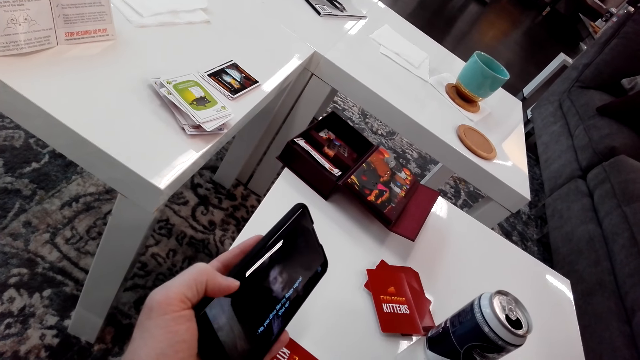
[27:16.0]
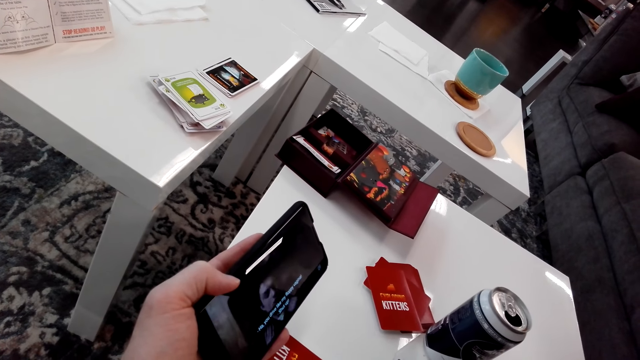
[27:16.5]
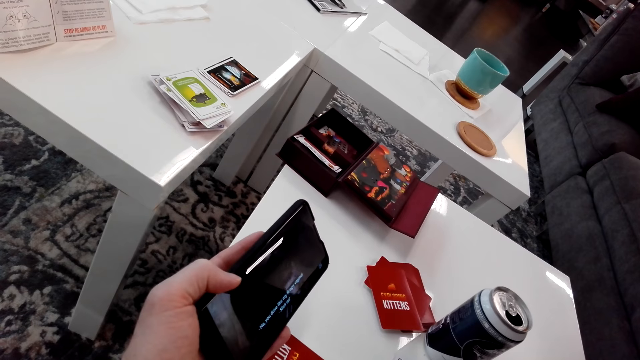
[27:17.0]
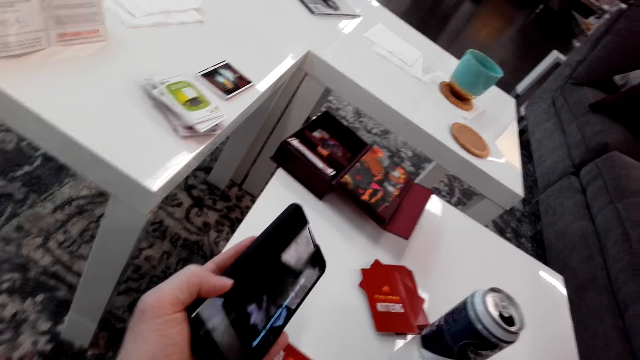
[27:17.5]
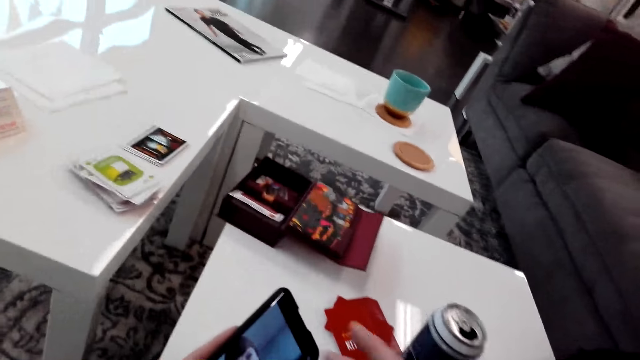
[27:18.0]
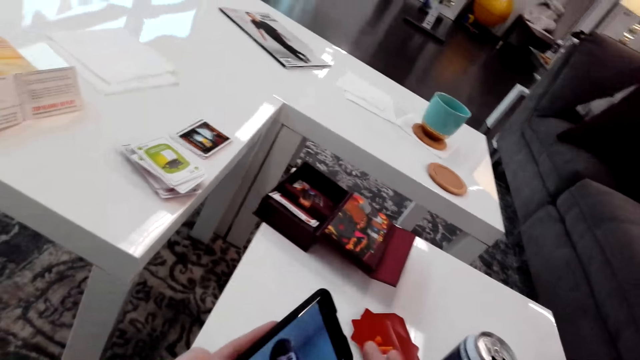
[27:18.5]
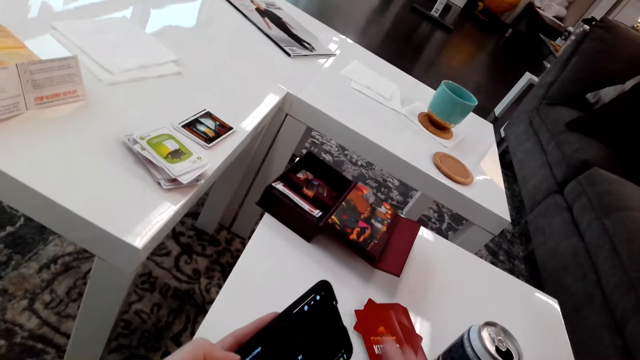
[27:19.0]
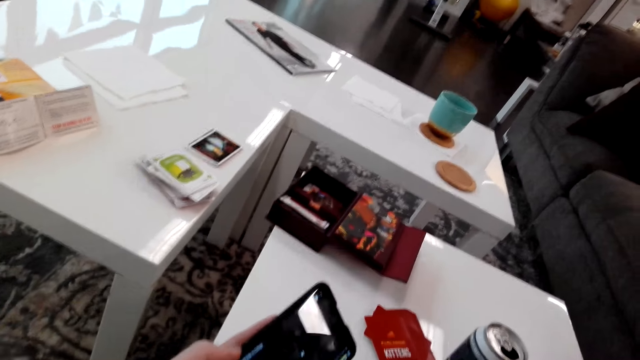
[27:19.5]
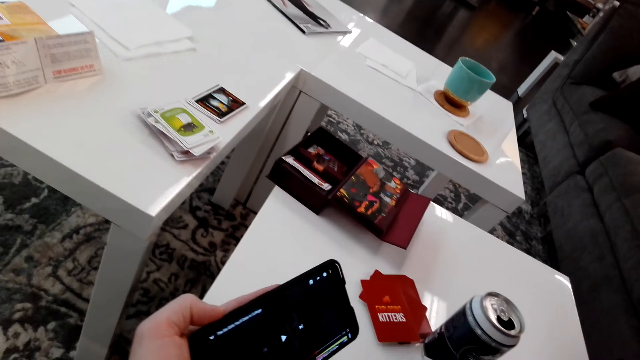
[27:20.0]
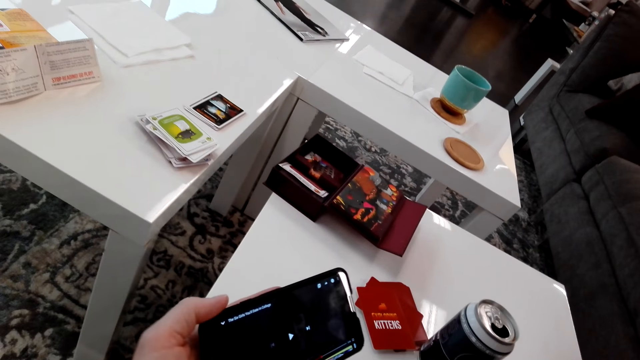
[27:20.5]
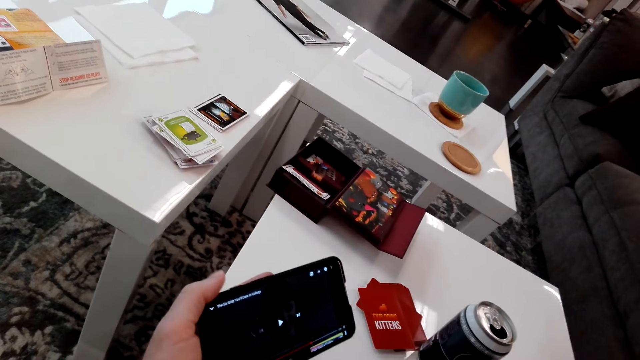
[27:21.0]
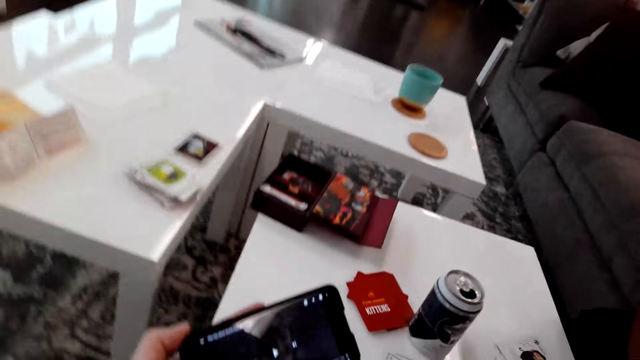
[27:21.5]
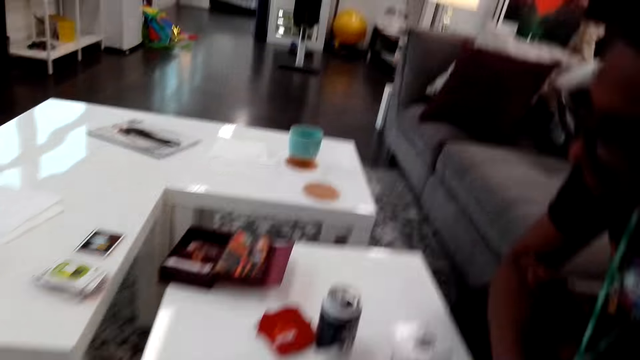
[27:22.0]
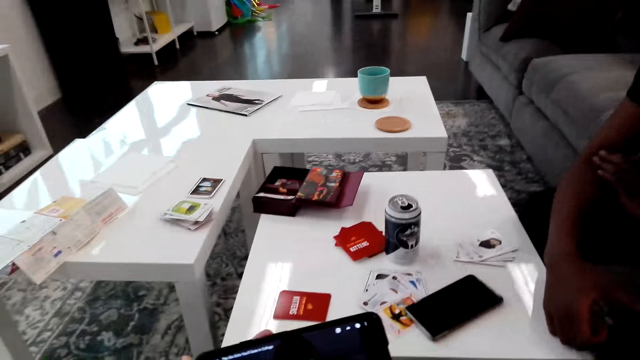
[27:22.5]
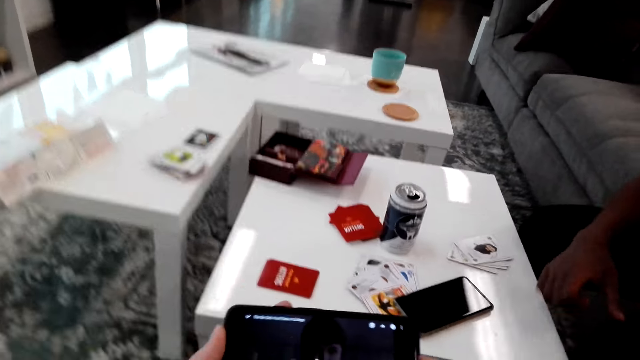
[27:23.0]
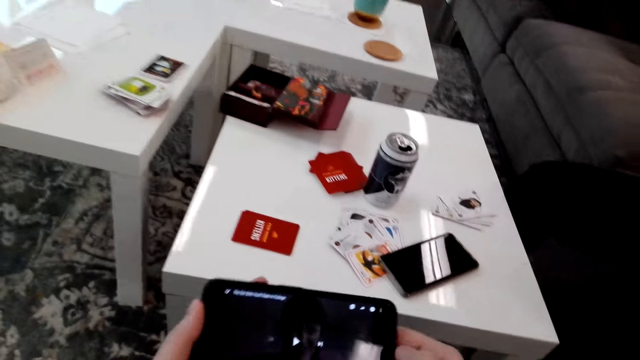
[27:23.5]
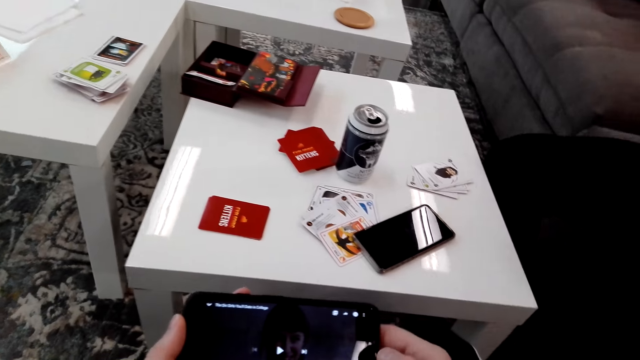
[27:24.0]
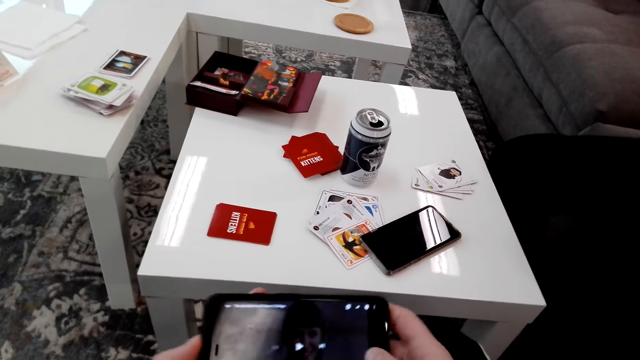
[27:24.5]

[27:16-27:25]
The camera wearer taps the tablet with a finger. They talk to a man.

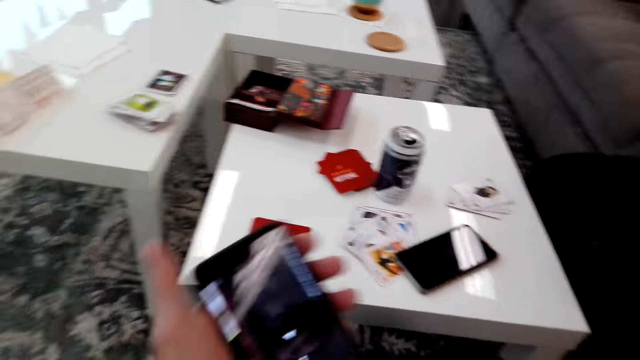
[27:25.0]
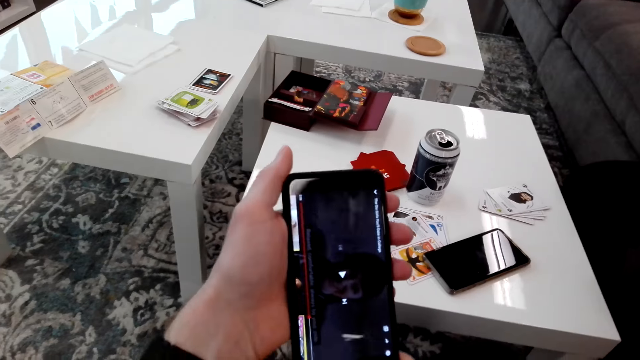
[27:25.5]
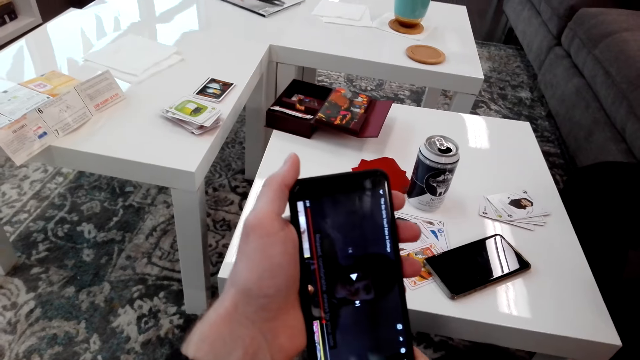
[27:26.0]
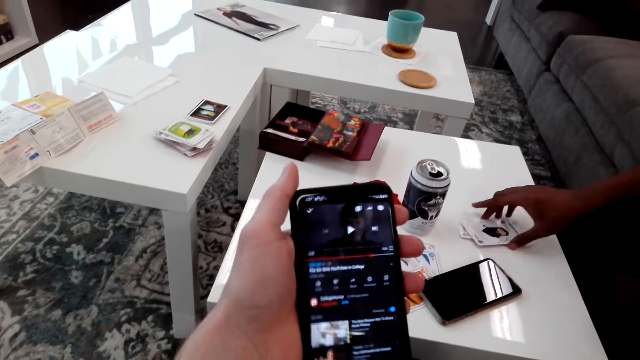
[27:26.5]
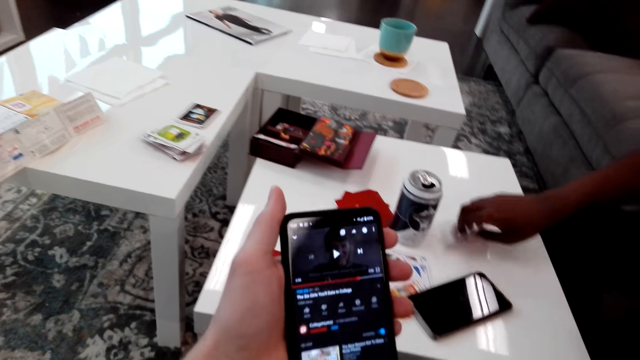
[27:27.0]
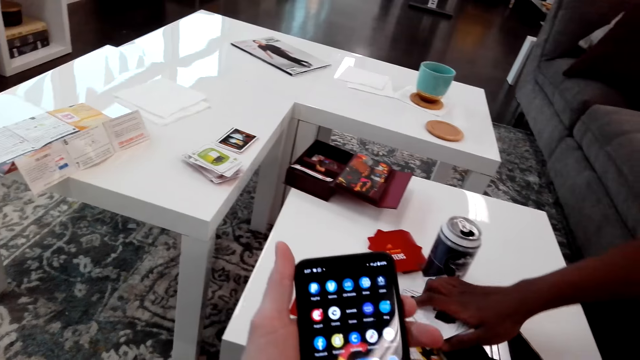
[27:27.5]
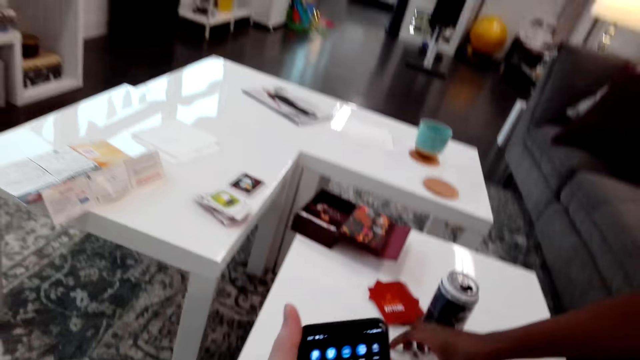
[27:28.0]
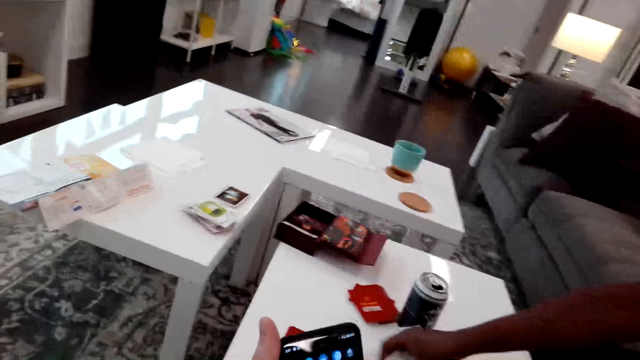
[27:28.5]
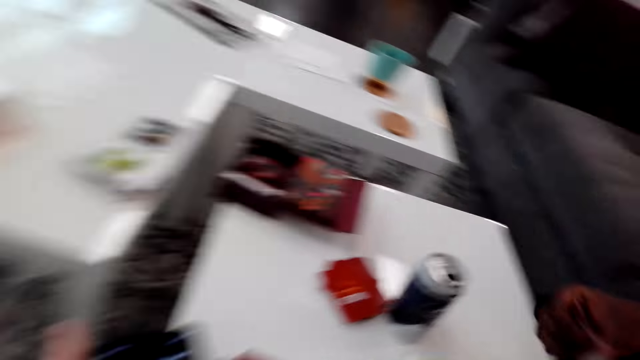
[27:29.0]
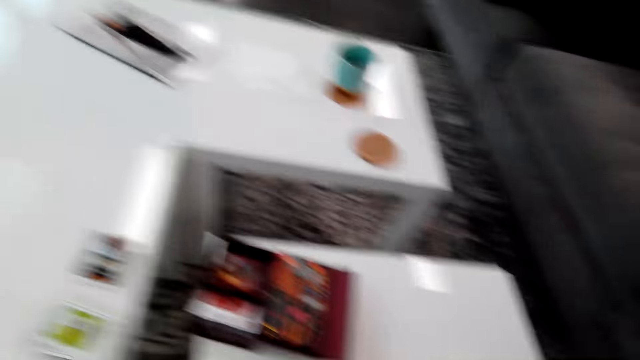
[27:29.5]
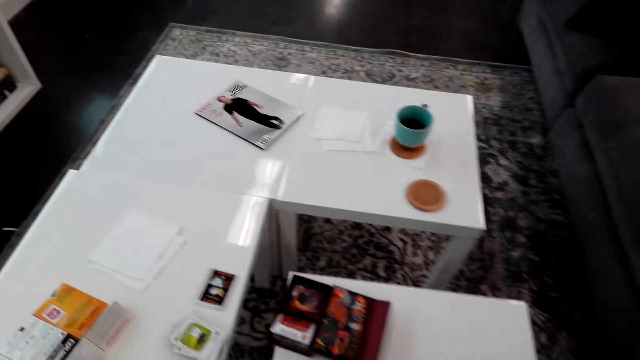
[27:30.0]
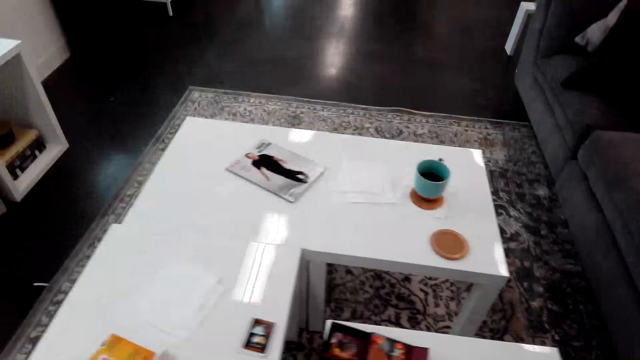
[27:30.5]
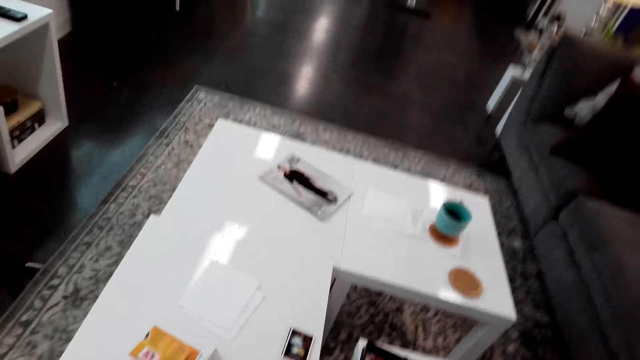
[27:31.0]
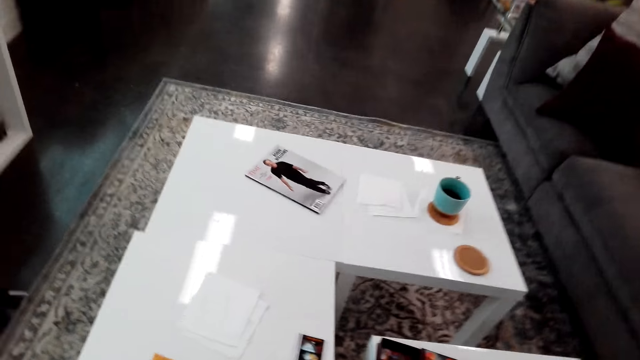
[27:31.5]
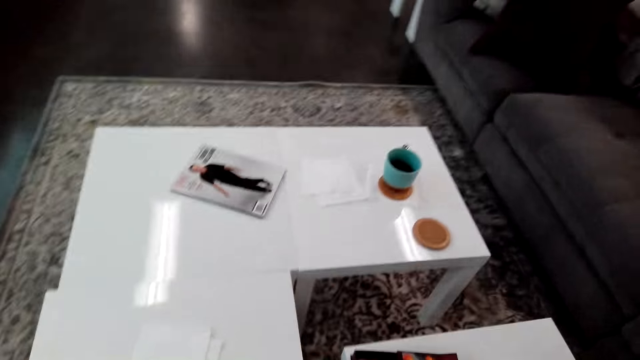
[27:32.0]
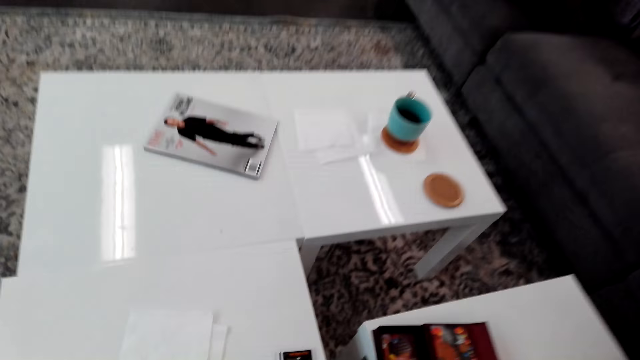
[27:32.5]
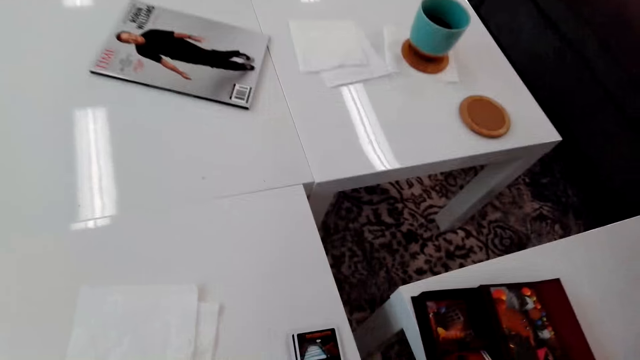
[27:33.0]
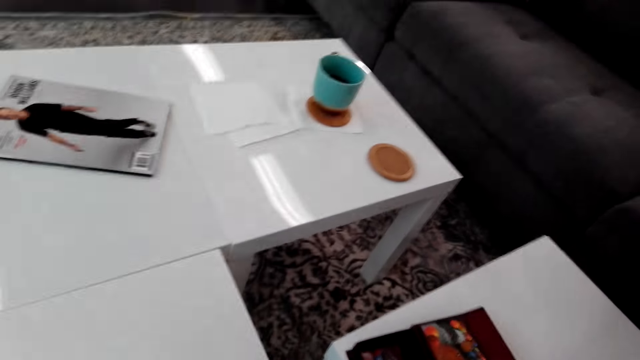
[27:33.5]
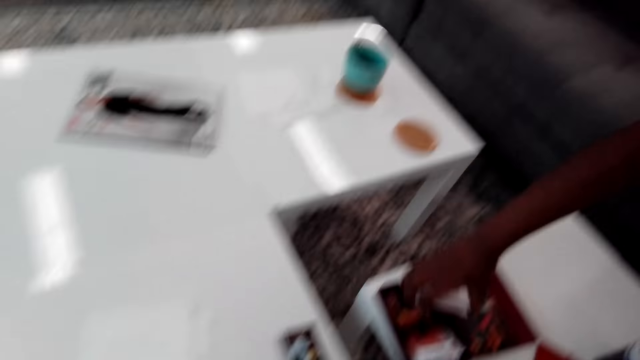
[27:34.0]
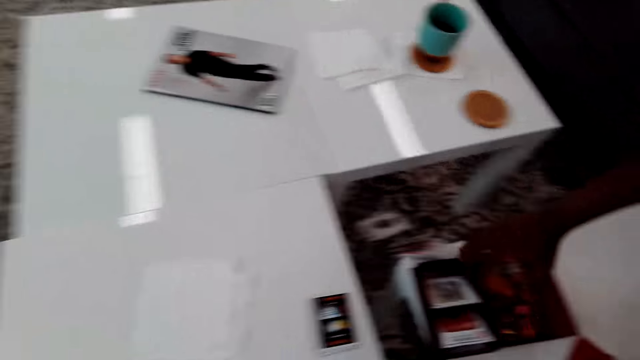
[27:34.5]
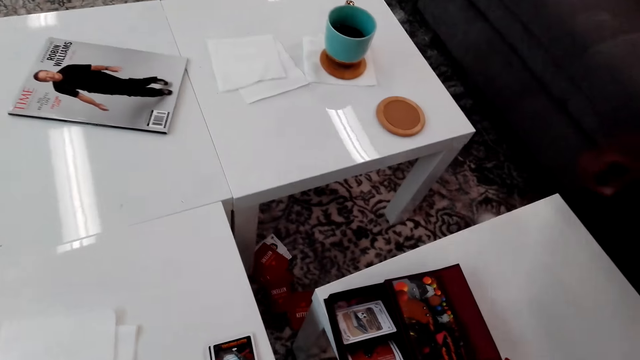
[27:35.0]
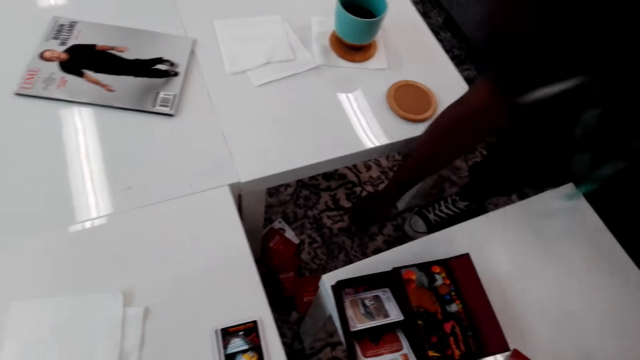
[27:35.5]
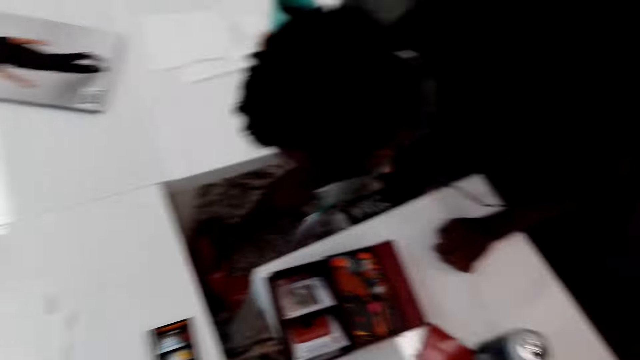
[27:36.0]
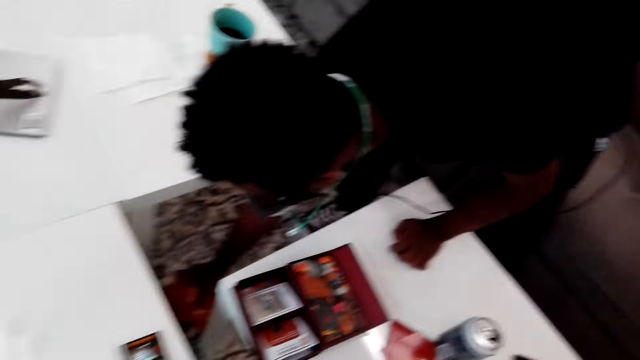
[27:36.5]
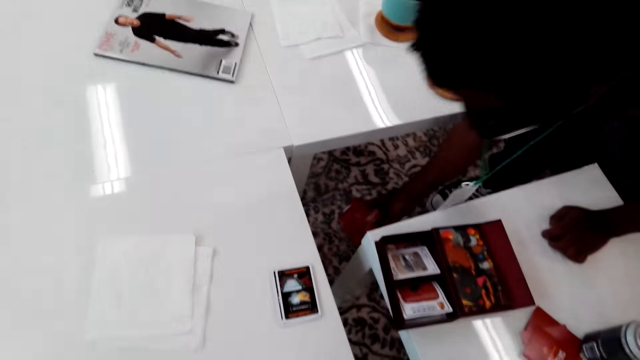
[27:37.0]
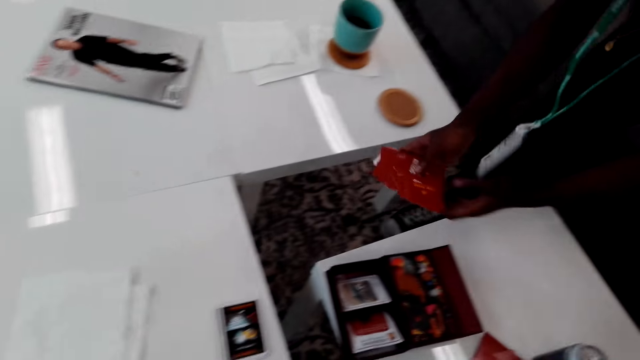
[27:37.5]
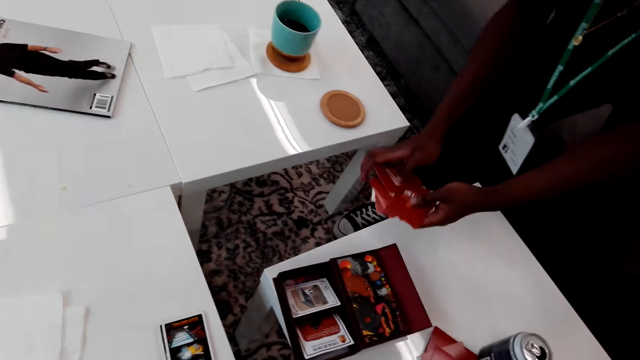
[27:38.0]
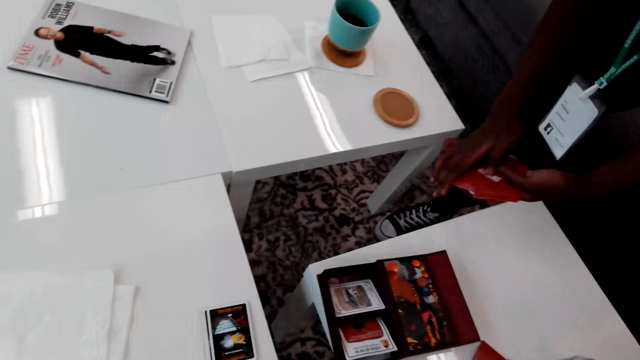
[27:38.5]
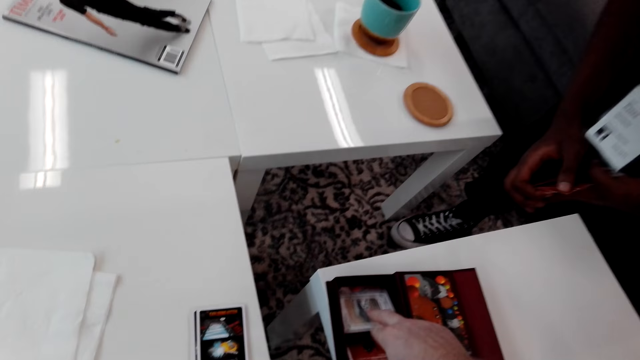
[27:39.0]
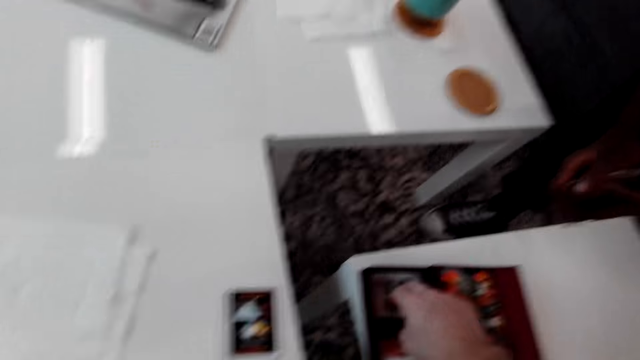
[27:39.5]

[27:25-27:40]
The camera wearer uses the phone. A man picks the cards on the table. The camera wearer stands up and looks around. The man picks the cards from the ground, puts down the cards, and arranges the cards.
